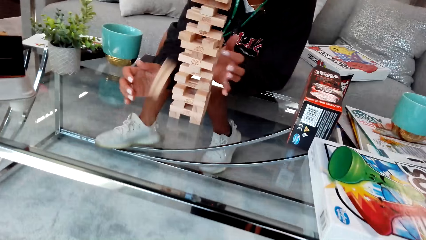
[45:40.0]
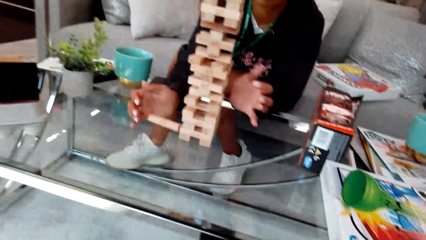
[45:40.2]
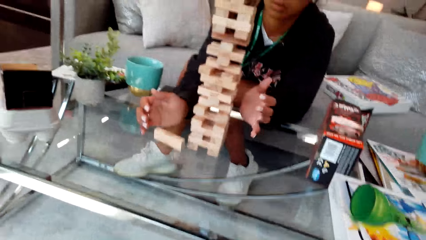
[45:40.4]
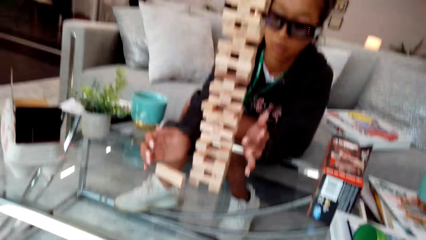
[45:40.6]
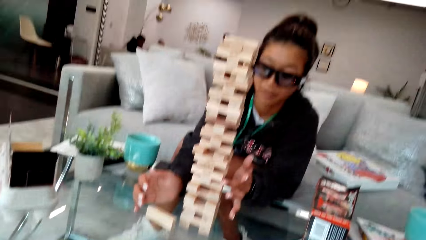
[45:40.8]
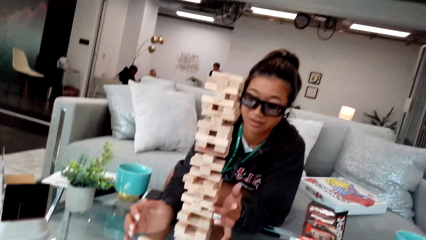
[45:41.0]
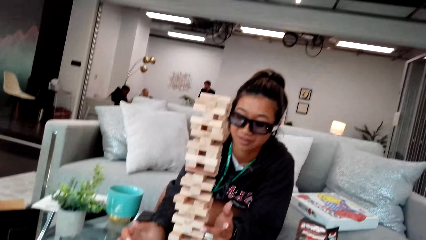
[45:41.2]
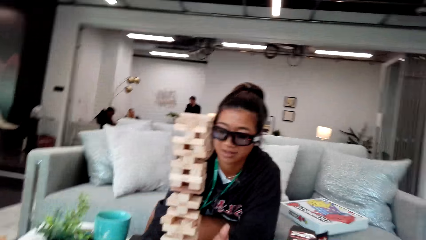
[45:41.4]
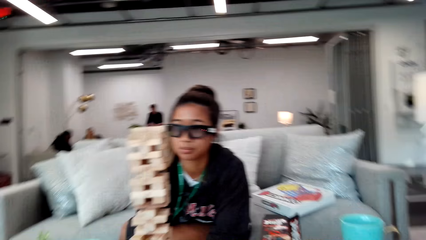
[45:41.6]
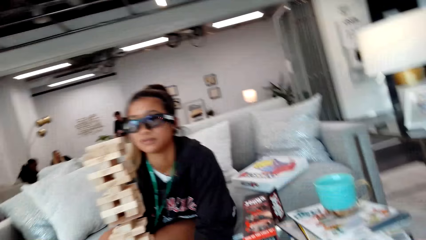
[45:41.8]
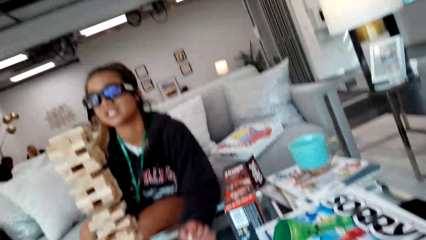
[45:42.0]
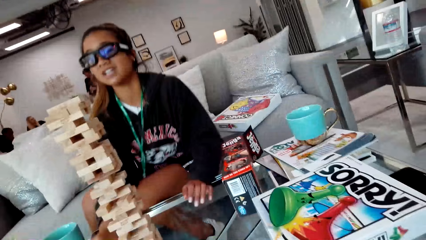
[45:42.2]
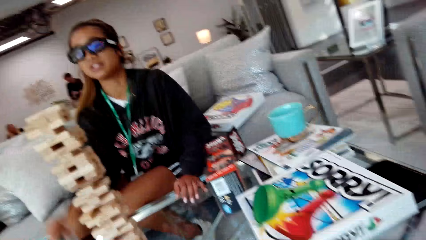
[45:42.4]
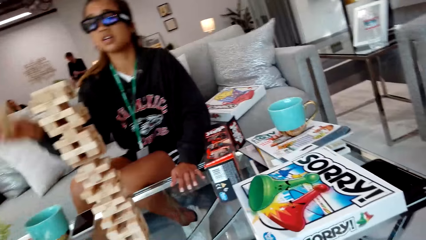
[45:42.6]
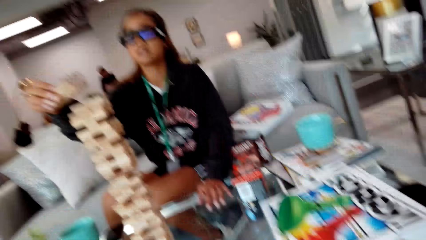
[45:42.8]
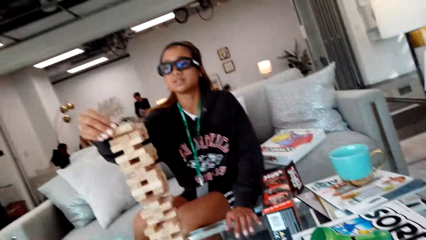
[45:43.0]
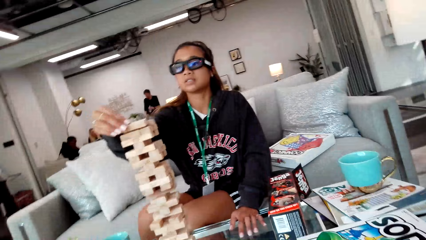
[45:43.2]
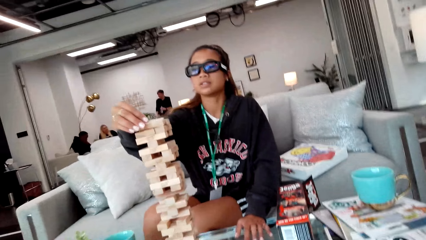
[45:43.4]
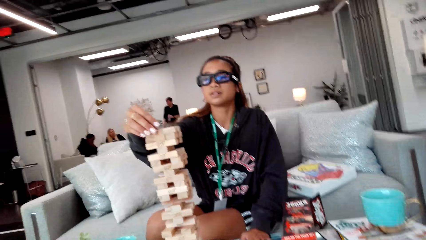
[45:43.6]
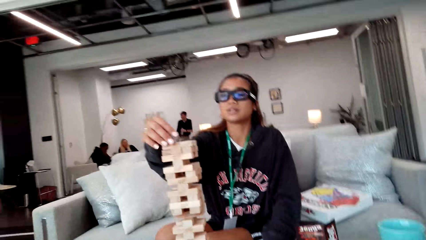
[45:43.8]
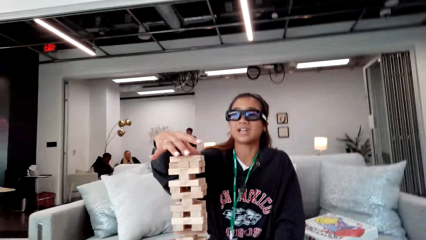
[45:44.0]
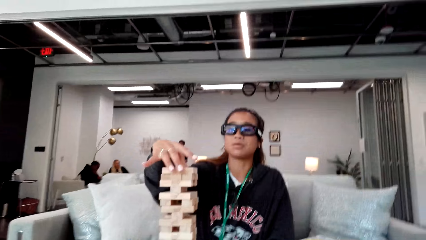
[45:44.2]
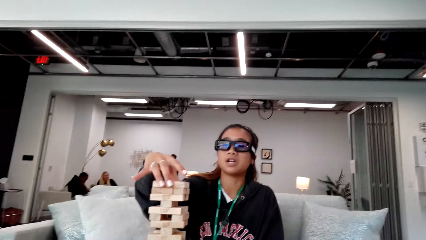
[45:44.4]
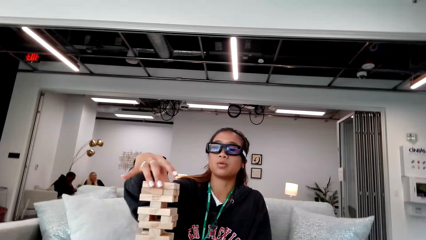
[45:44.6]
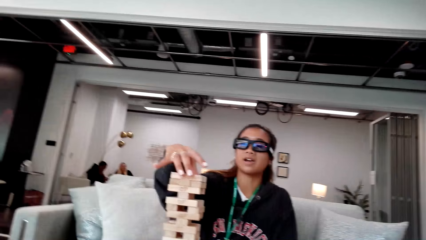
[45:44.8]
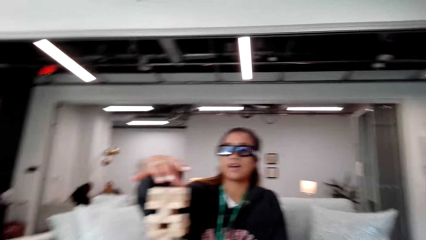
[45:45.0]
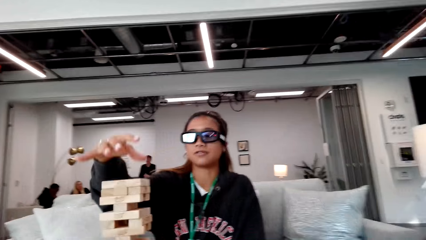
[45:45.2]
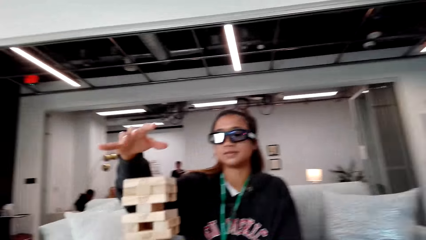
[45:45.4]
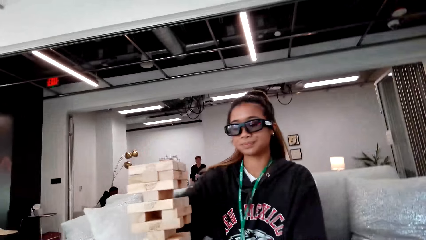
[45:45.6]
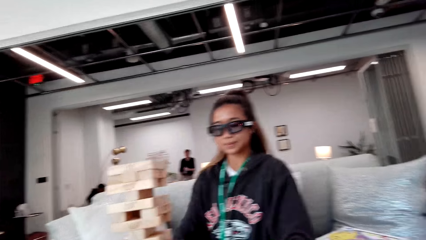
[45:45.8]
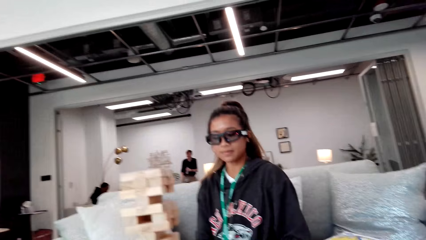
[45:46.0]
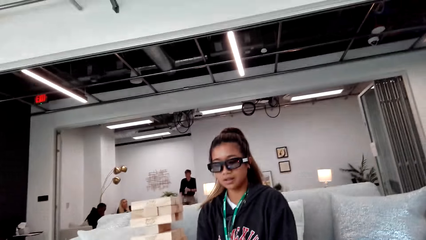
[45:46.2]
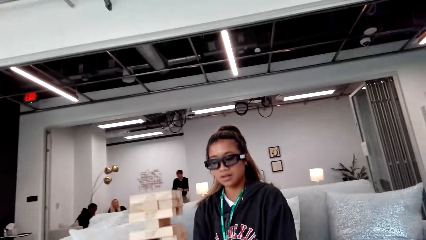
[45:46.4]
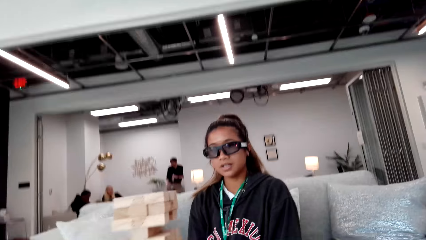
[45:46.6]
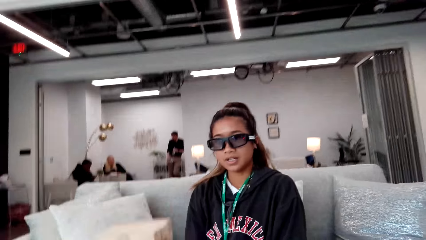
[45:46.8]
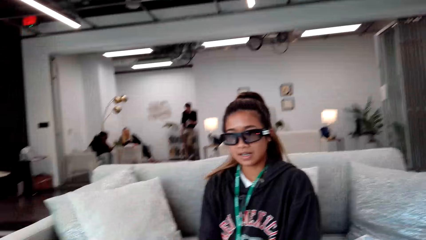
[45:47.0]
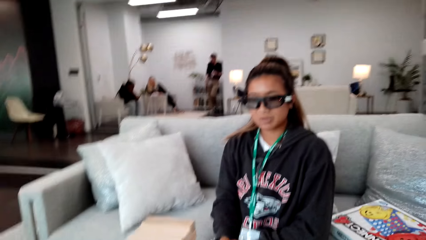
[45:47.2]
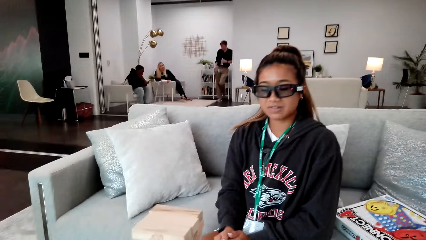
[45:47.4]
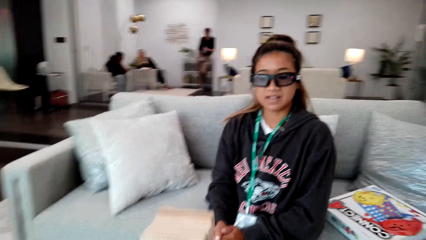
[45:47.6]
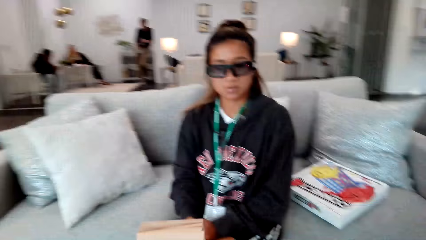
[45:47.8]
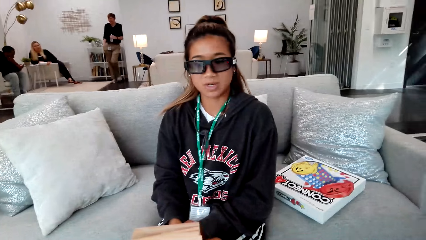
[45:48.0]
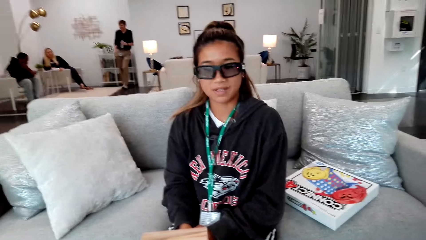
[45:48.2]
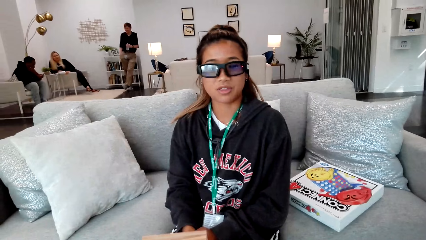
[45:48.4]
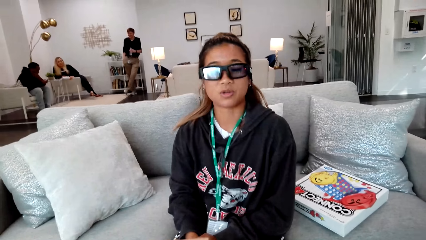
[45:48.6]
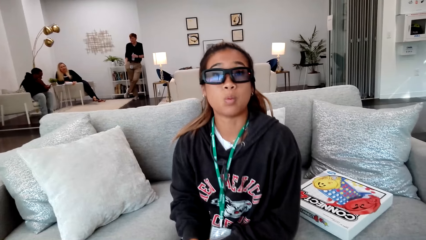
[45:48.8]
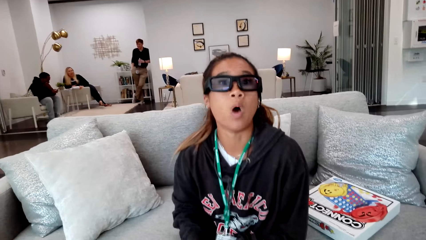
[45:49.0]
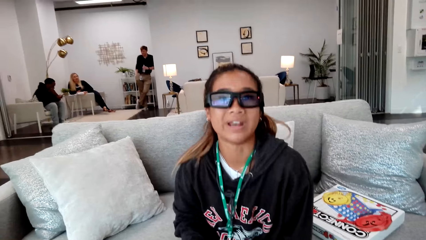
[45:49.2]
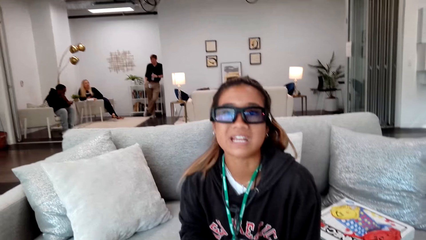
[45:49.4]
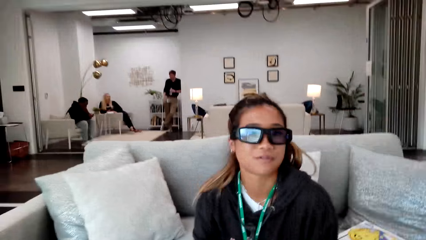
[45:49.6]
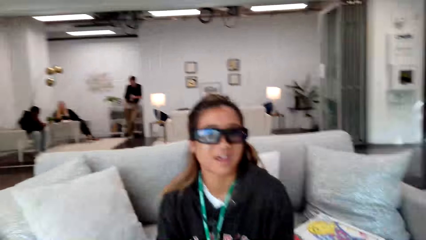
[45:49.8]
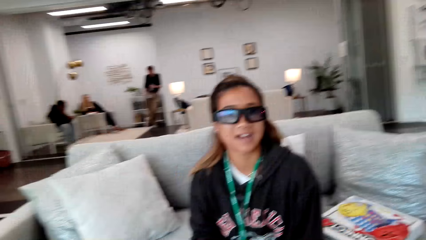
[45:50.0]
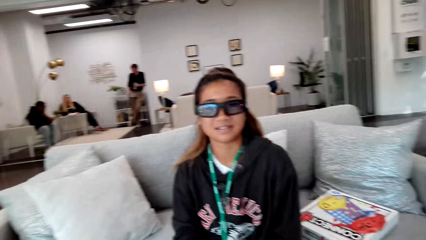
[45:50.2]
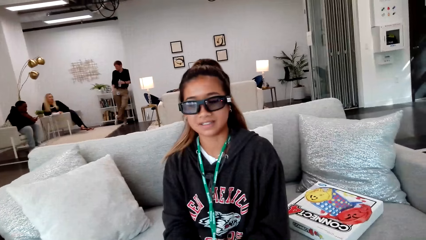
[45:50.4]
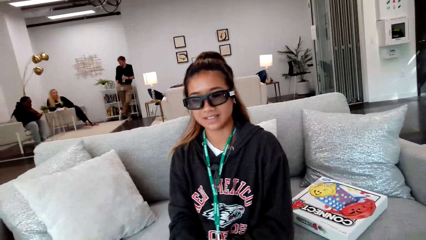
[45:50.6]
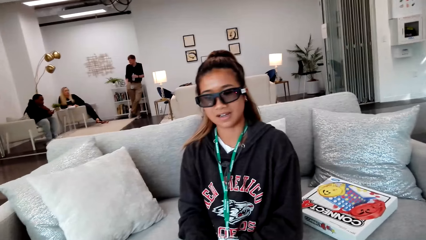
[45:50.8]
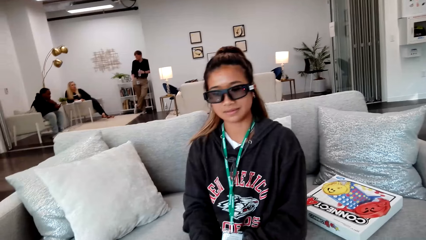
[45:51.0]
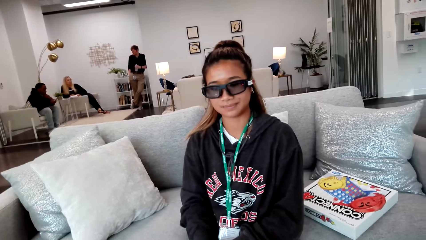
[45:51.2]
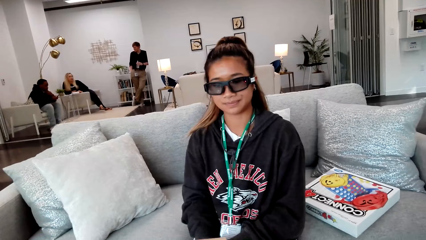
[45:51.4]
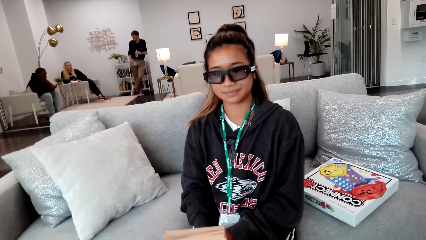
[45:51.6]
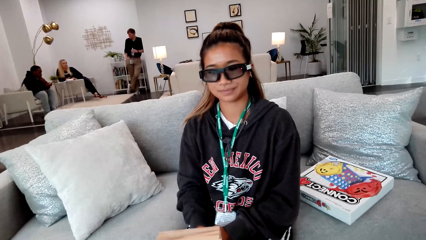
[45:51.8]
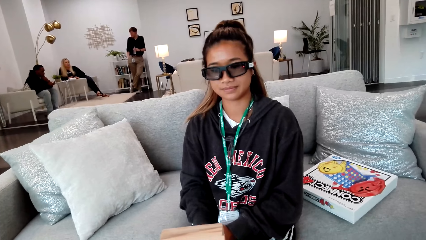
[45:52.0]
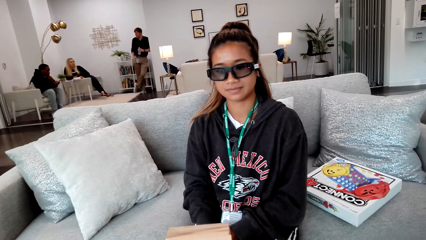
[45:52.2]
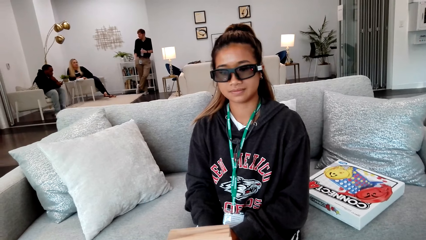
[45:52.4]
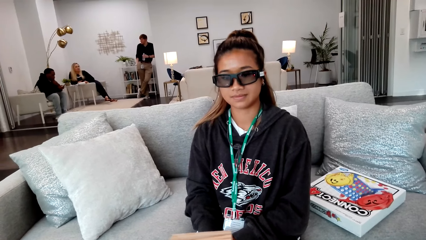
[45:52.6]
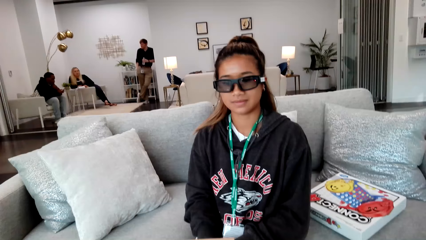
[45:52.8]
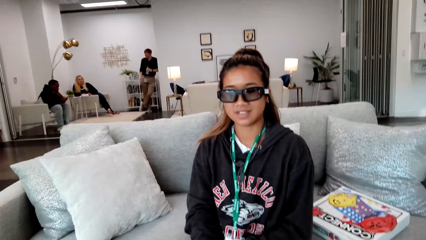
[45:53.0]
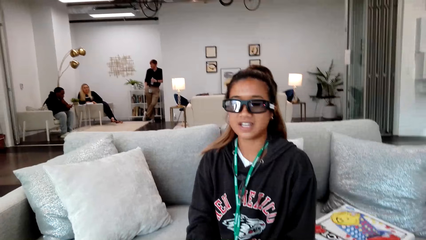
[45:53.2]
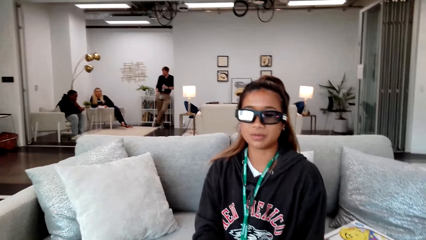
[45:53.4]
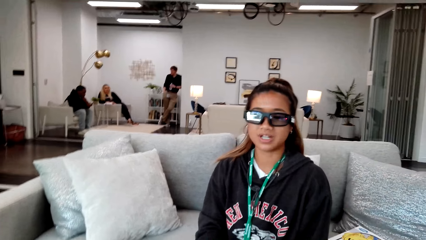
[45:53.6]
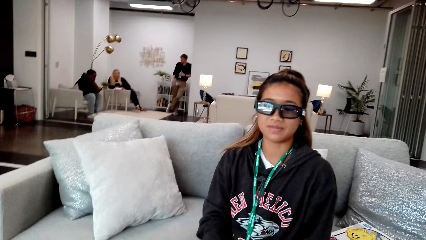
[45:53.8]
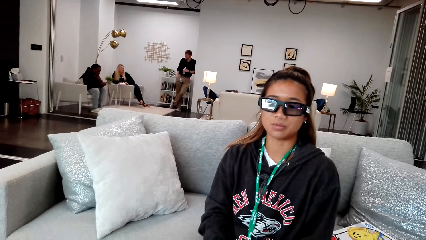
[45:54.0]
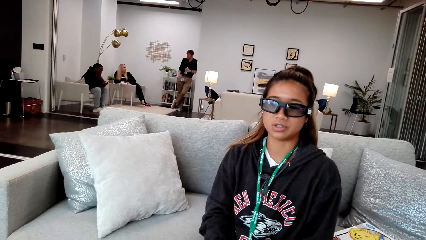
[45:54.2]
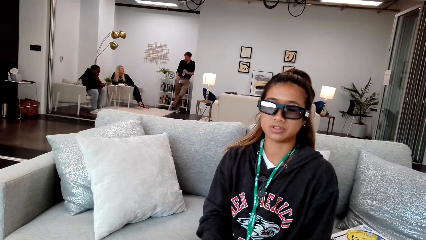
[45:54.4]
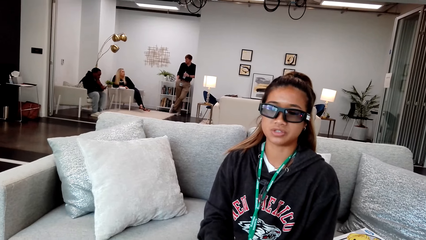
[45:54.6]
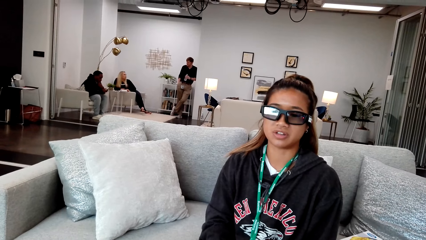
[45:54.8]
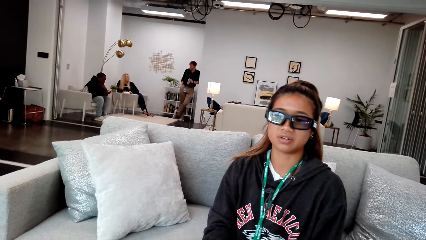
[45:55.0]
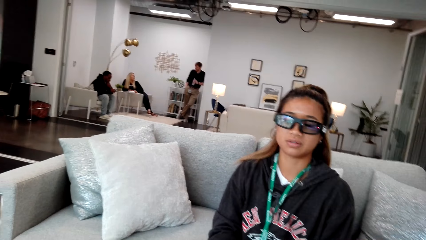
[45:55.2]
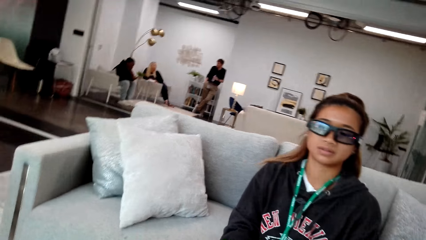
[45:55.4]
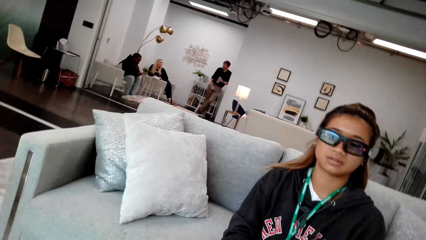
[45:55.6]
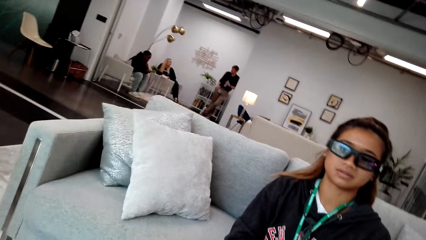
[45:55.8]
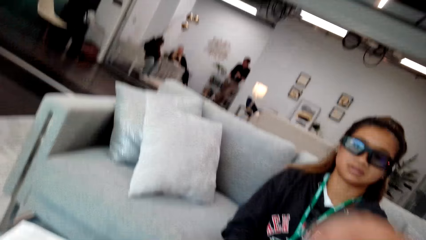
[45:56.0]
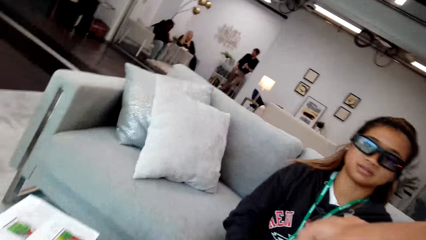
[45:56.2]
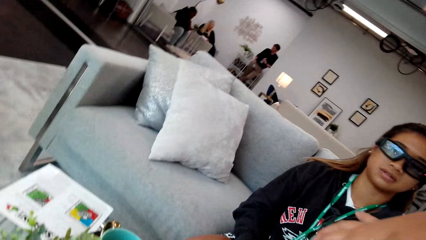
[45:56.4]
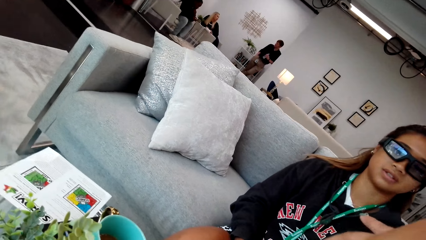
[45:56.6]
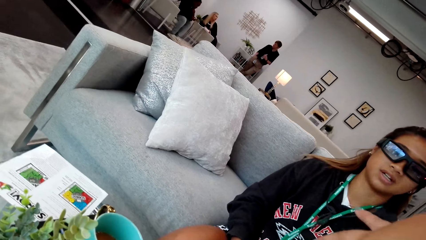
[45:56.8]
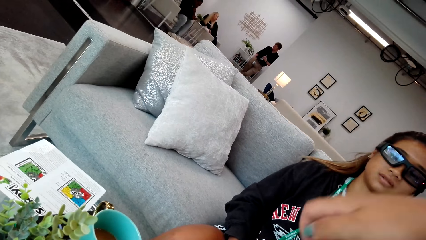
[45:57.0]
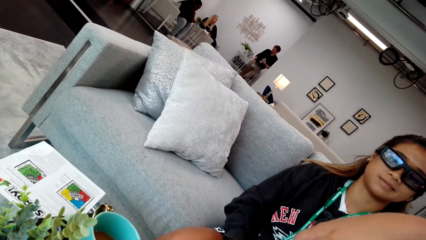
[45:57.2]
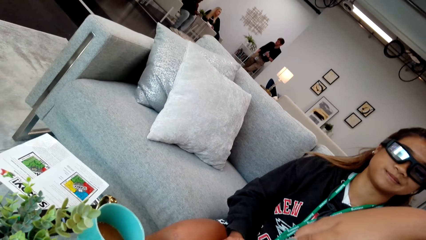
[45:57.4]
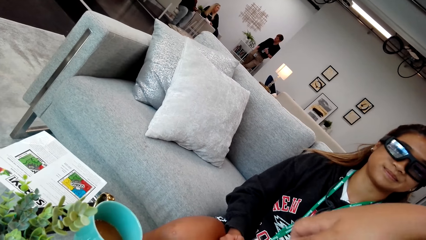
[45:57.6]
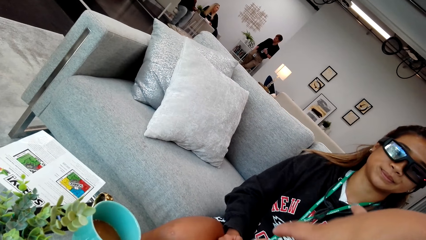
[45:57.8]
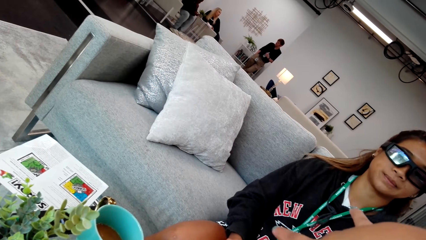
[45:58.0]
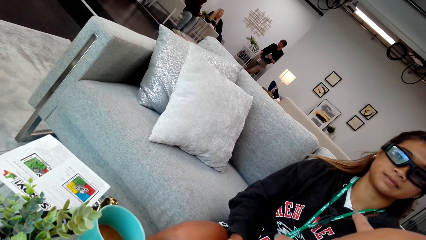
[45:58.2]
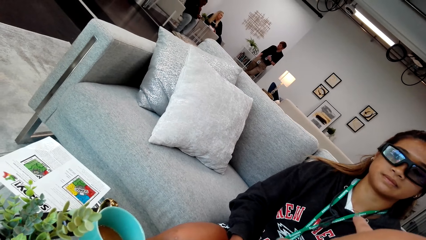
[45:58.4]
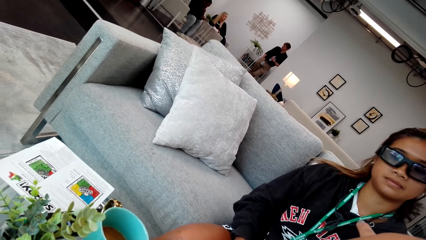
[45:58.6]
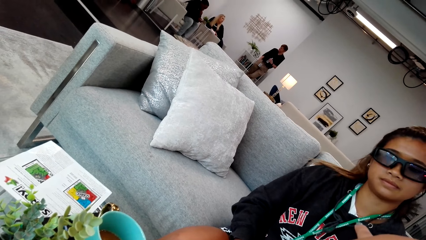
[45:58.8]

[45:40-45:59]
A woman picks up a piece of wood. The woman puts the piece of wood on top. The camera wearer moves closer to the piece of wood. They arrange the woods.
